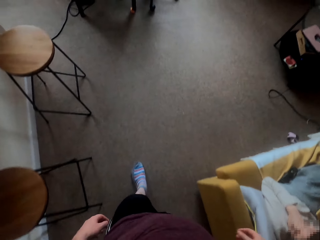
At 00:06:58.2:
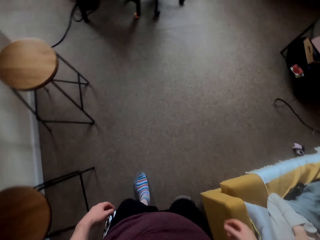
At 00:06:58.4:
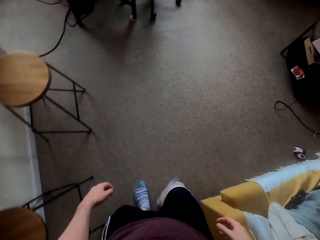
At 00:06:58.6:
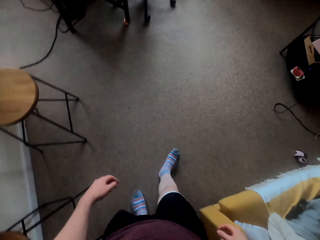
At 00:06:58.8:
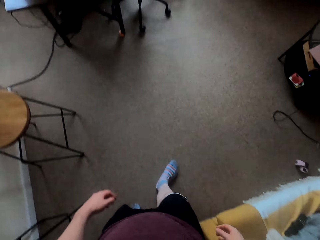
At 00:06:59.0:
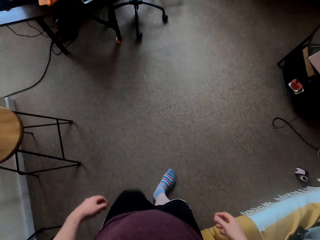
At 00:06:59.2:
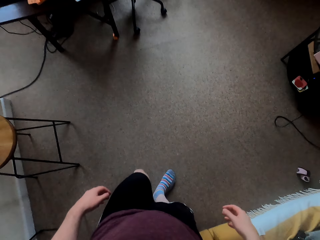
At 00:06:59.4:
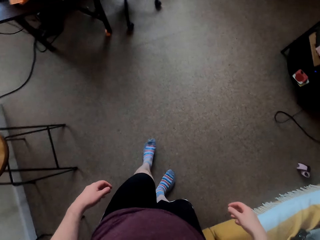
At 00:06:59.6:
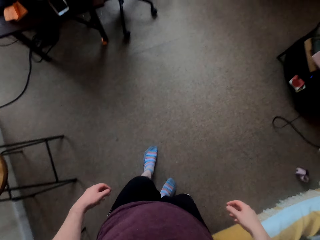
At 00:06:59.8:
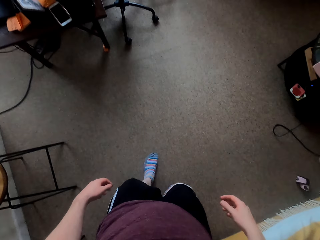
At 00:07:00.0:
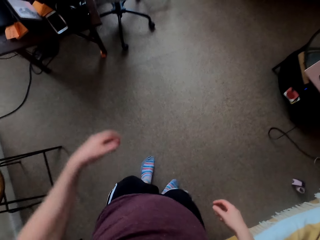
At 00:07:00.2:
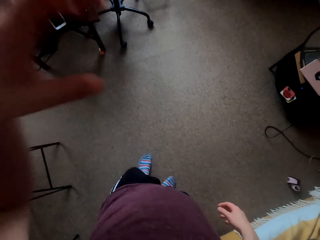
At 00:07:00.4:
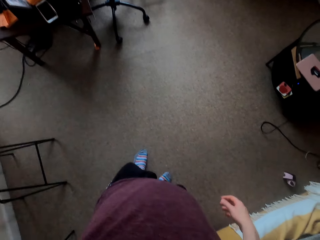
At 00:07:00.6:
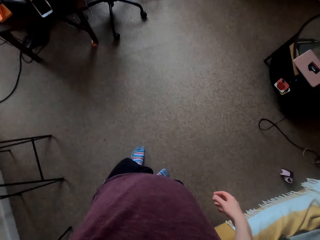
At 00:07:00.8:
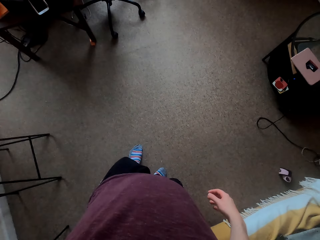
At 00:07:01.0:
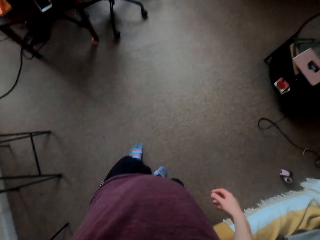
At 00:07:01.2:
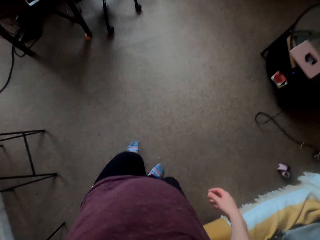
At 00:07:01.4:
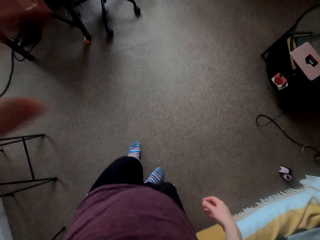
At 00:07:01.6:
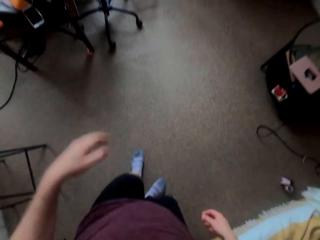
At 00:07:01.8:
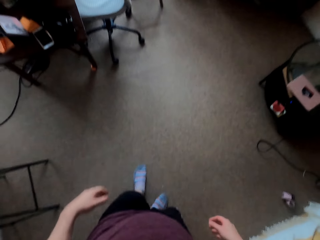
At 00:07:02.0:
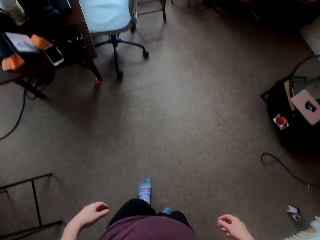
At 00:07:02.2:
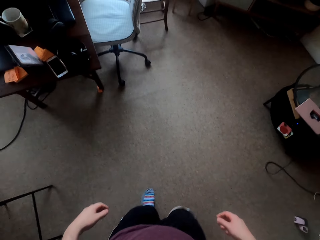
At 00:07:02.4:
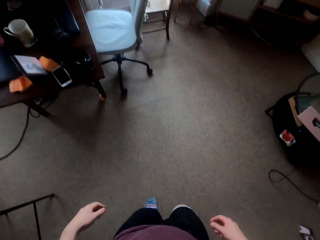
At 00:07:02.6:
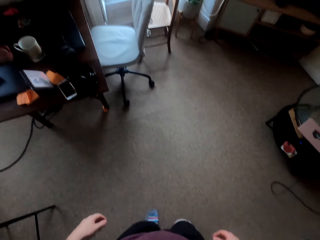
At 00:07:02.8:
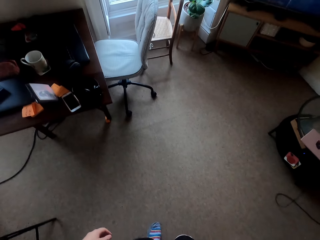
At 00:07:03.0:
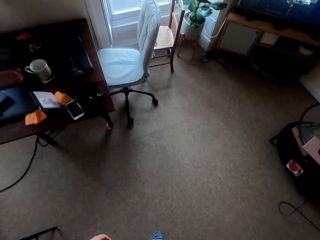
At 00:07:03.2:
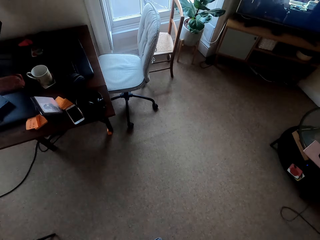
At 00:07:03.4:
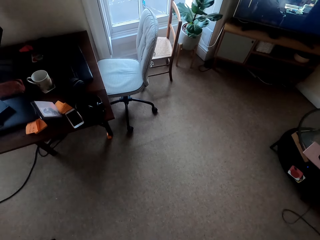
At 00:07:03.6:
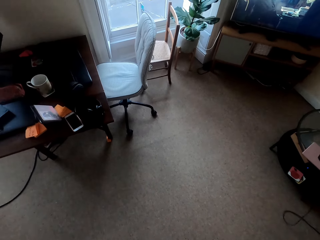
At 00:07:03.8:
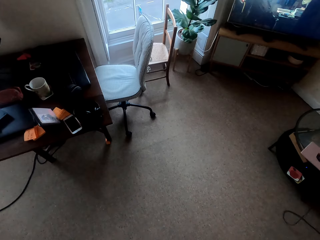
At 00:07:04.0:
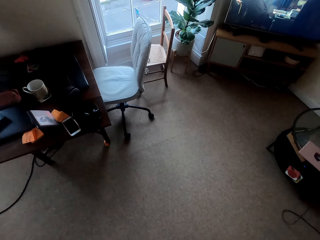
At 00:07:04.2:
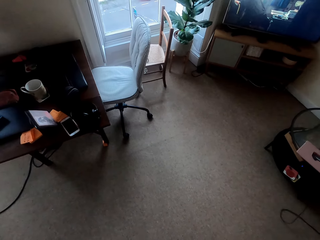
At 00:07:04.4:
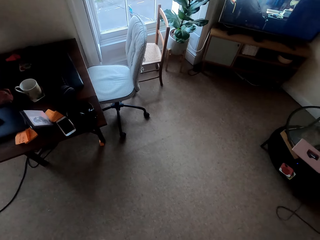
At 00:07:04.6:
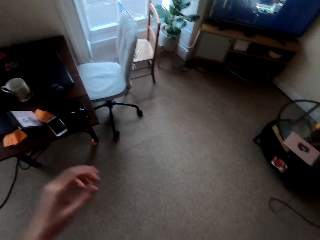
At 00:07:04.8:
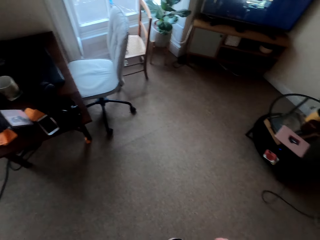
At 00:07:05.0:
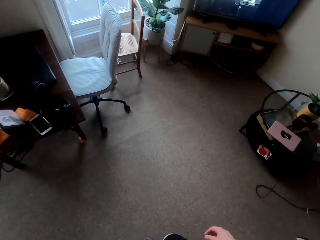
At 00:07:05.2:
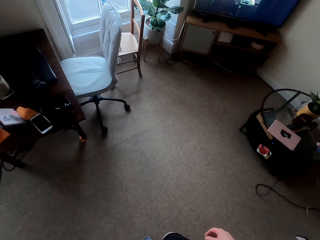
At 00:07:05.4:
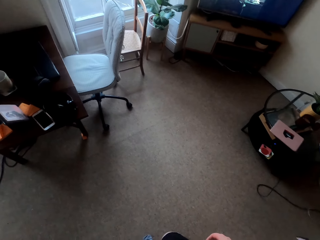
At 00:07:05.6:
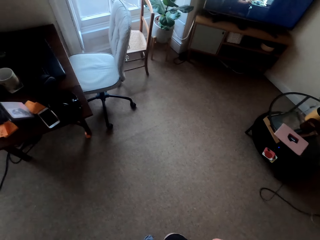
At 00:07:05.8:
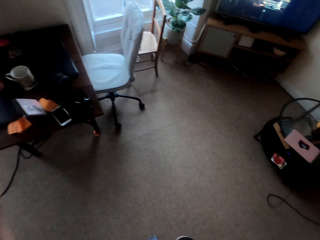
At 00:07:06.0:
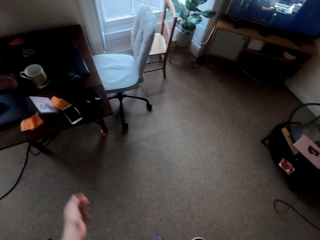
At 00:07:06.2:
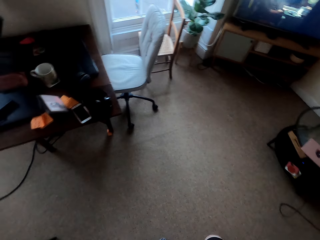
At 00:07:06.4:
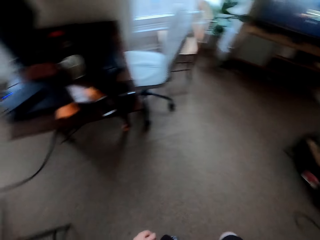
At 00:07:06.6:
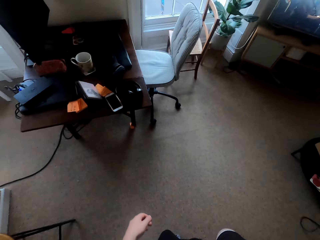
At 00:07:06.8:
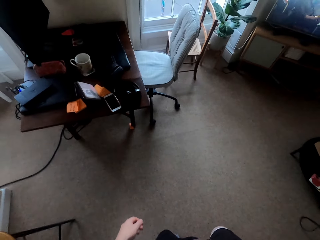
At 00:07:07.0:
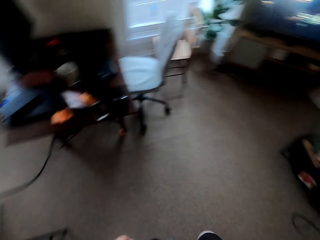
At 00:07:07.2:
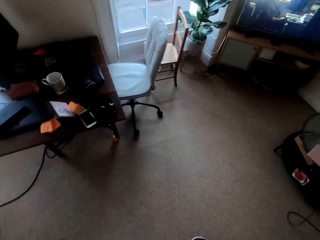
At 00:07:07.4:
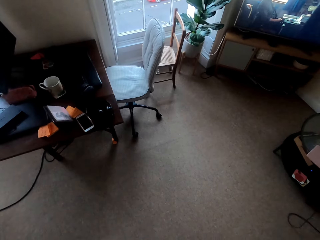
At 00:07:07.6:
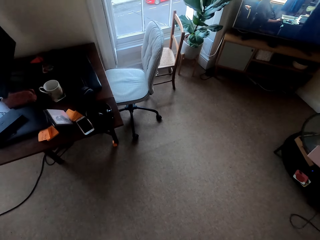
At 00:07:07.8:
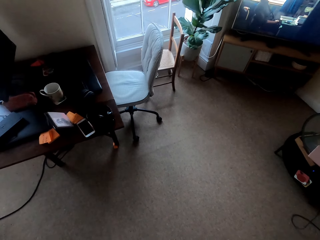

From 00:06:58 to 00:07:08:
The camera wearer walks around the house.

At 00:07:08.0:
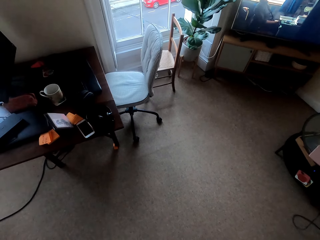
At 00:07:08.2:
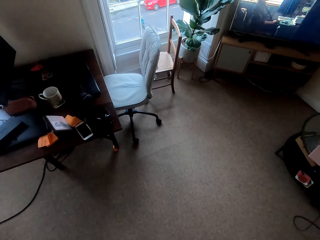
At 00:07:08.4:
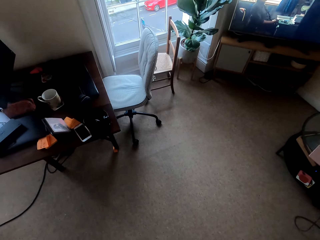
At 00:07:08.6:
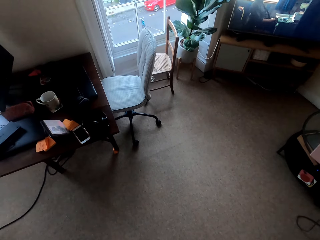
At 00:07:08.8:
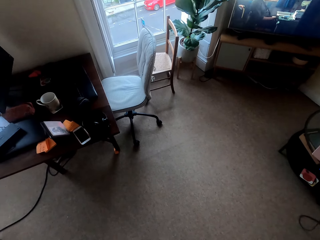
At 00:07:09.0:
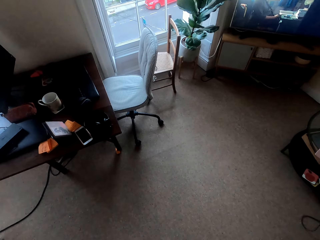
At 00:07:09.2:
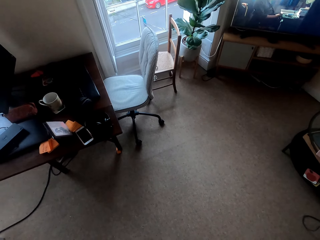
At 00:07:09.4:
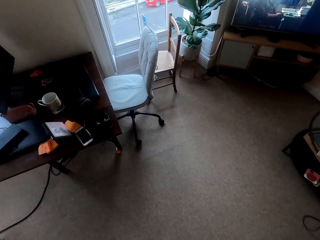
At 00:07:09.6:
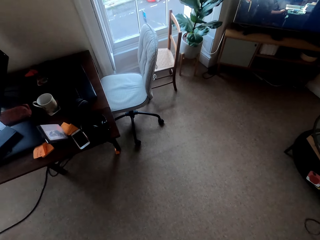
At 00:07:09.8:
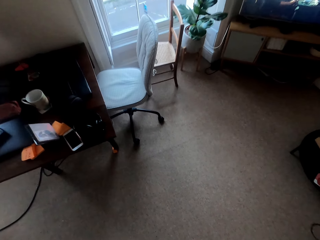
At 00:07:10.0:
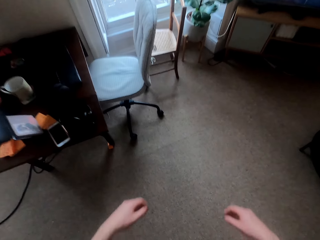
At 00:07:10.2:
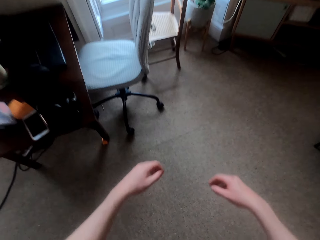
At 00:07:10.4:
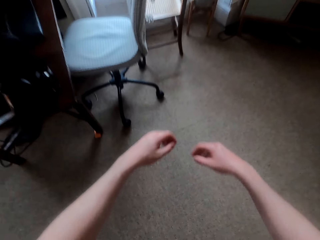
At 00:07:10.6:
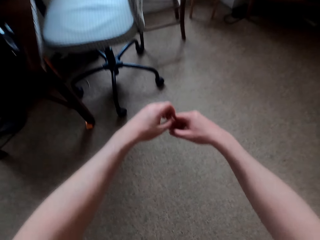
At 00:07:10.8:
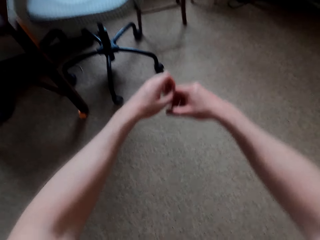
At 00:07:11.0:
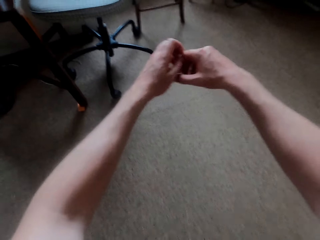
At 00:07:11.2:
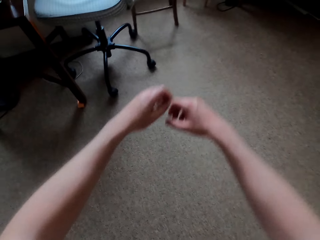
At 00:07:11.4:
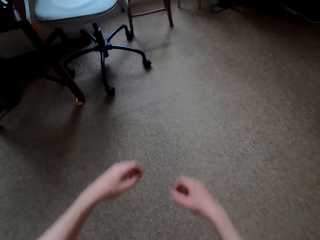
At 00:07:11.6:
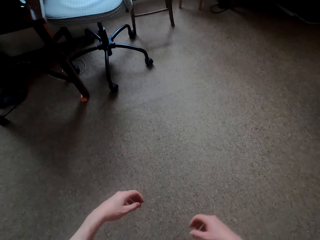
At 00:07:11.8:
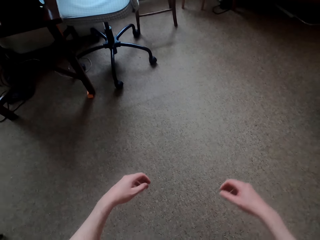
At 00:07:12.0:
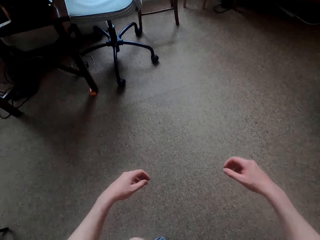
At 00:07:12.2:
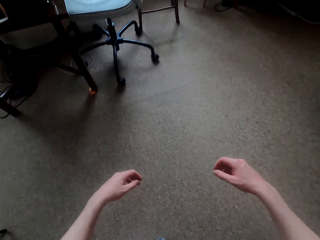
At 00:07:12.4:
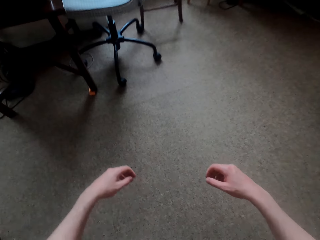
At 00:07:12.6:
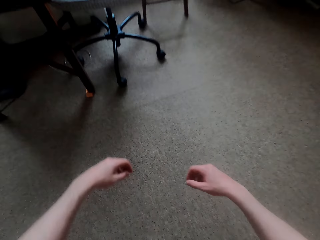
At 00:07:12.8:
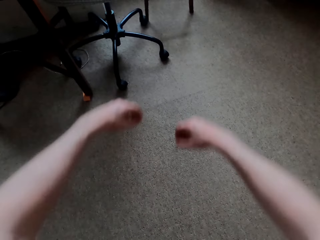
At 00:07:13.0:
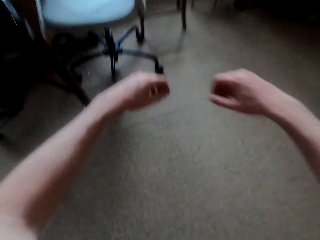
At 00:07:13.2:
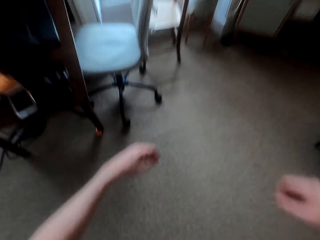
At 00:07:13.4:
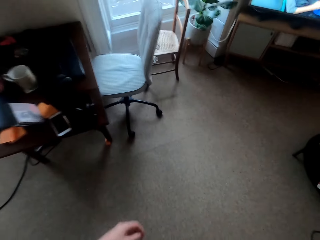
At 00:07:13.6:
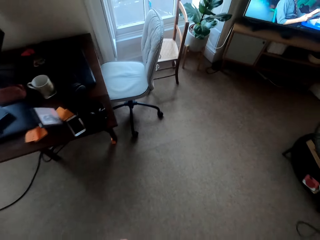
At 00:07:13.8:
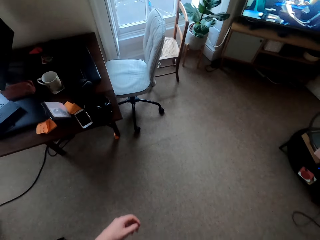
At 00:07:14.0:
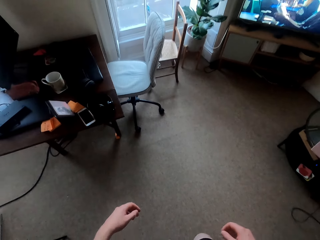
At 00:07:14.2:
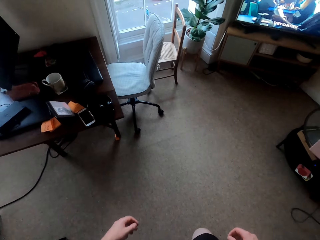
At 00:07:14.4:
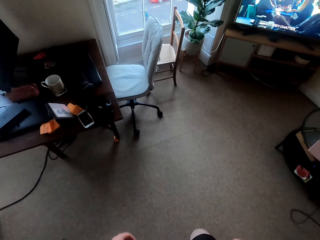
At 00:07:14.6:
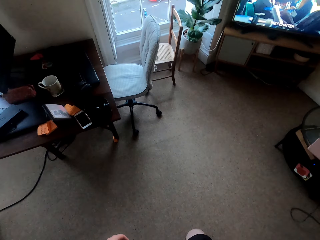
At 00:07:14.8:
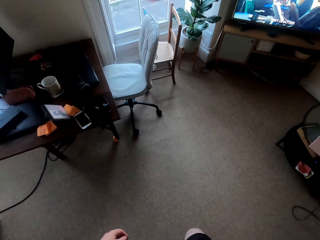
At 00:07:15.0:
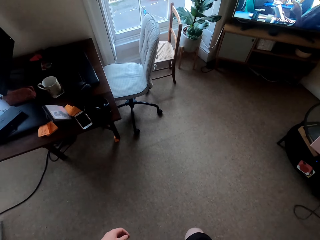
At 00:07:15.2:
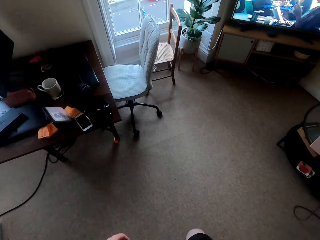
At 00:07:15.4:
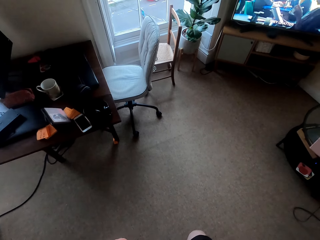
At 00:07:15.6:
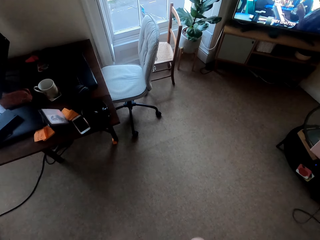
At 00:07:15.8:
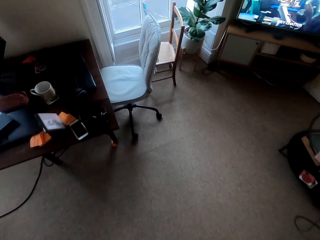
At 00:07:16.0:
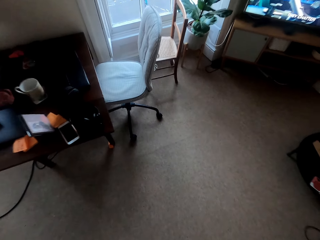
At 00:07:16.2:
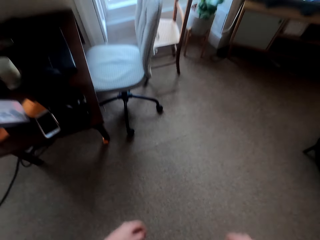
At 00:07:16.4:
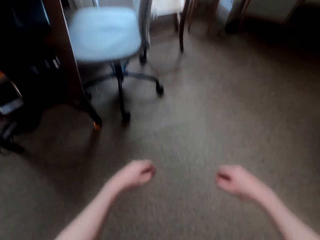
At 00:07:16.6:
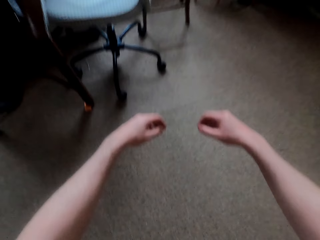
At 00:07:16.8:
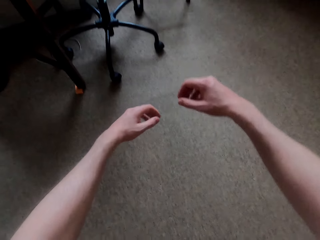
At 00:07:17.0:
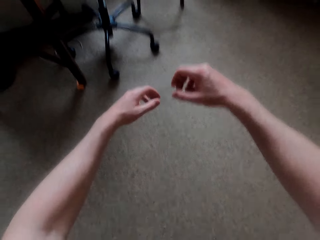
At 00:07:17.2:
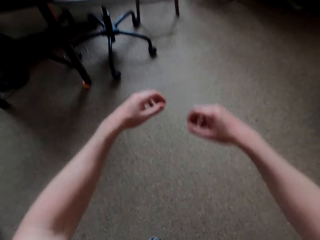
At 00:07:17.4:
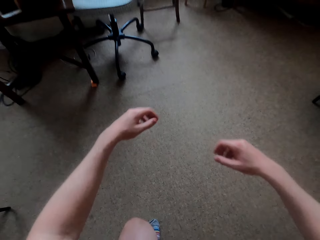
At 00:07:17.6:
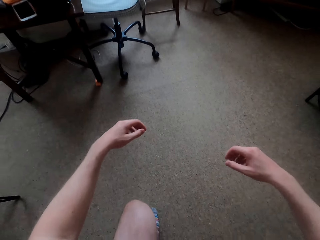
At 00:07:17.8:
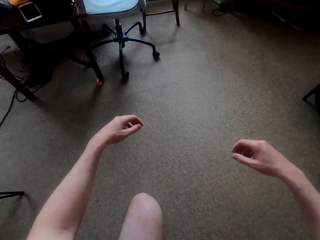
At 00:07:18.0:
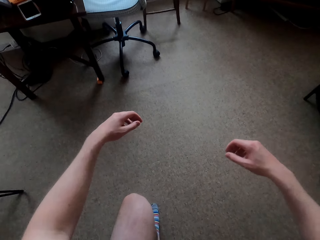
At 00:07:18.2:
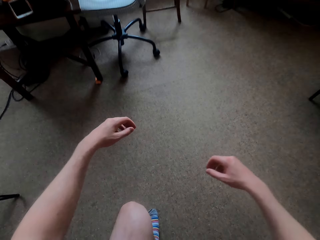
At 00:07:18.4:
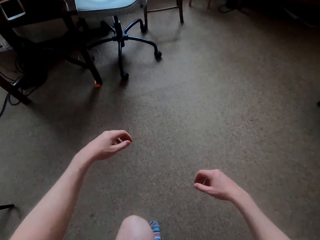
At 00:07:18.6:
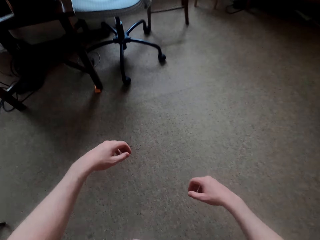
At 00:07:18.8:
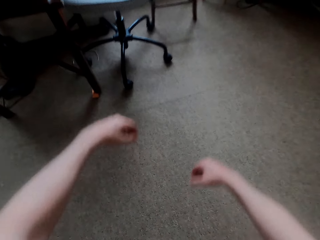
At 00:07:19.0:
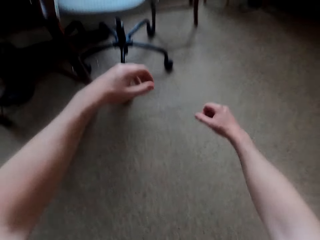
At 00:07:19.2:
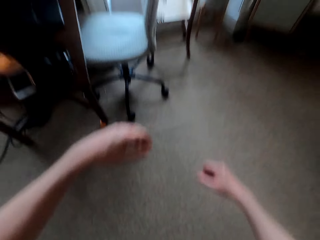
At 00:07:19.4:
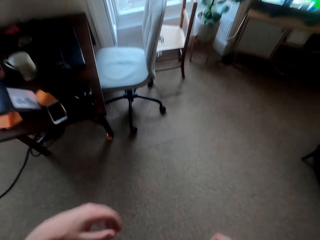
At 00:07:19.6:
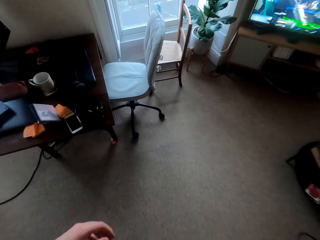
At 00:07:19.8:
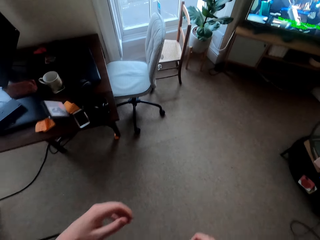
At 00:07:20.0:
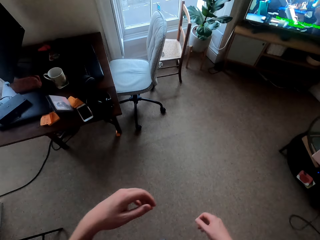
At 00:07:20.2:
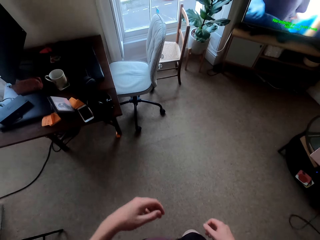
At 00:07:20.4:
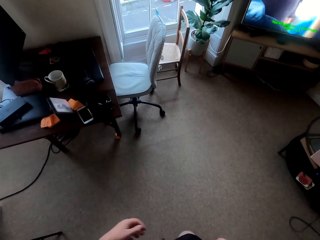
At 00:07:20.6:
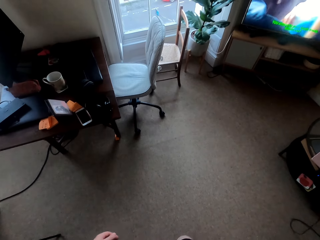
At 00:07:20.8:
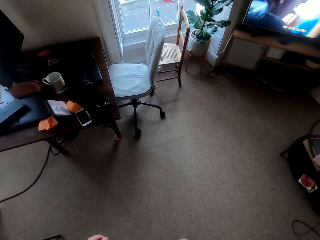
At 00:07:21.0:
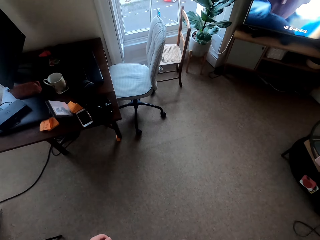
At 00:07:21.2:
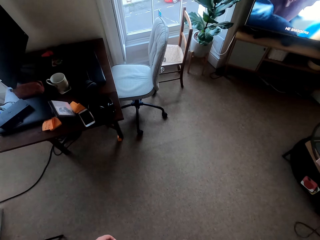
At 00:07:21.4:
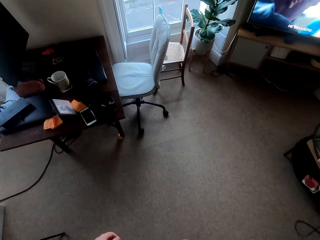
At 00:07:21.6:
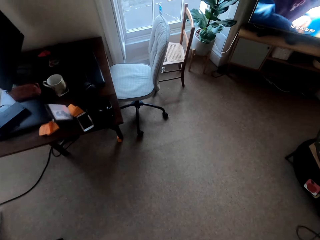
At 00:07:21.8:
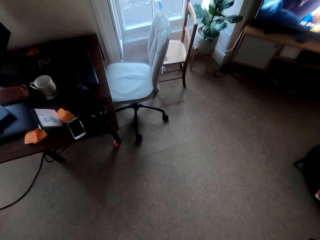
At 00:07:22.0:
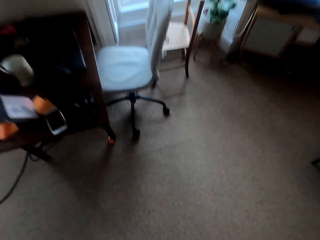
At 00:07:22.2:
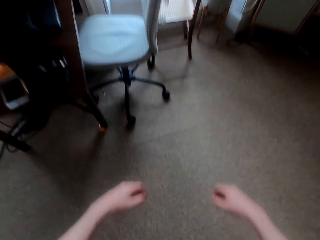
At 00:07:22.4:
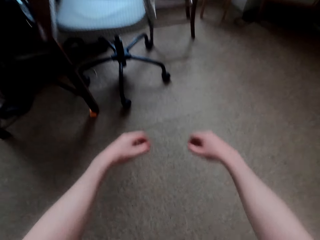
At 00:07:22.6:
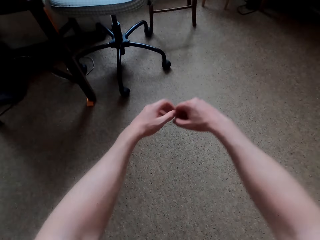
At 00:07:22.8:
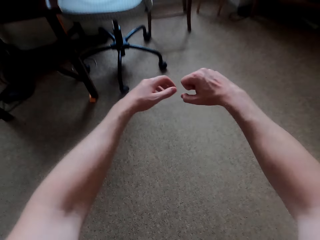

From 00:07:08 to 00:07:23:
The camera wearer squats on one leg. They do the squats exercise.
